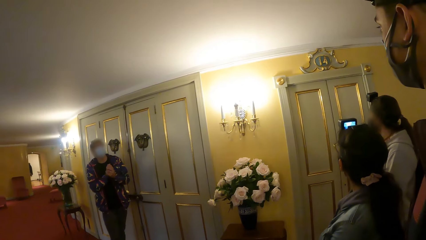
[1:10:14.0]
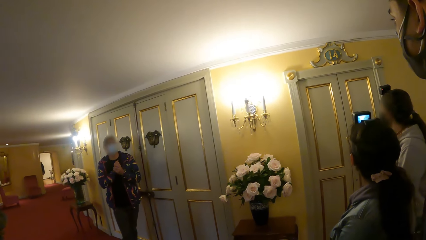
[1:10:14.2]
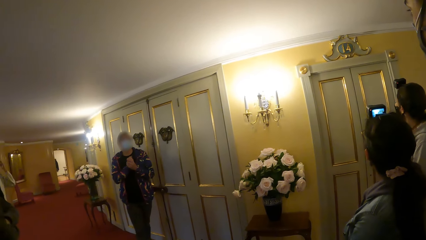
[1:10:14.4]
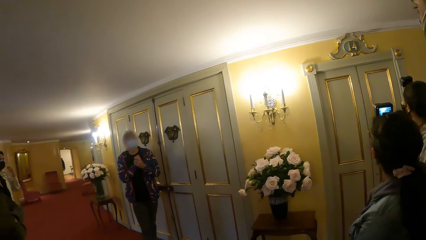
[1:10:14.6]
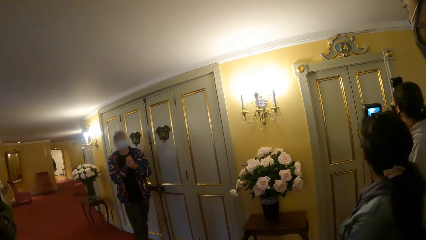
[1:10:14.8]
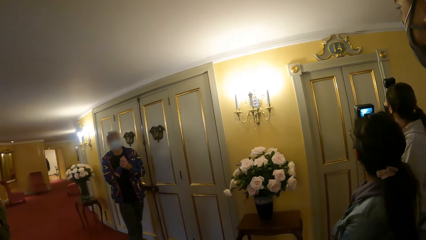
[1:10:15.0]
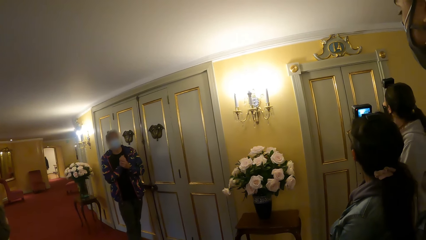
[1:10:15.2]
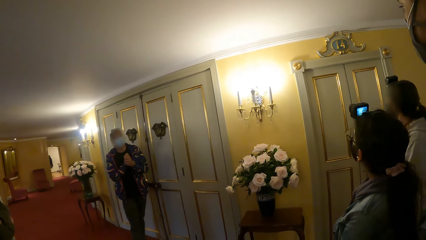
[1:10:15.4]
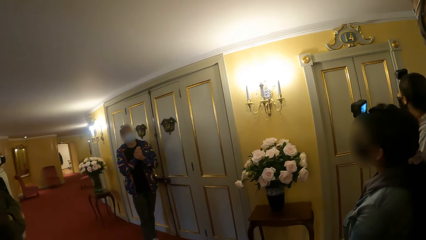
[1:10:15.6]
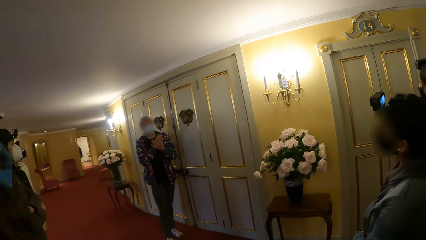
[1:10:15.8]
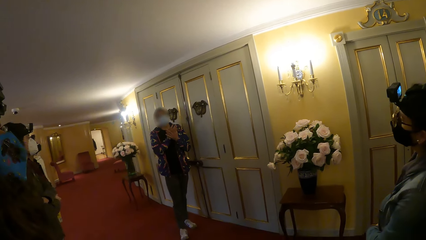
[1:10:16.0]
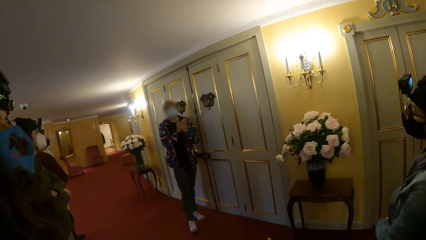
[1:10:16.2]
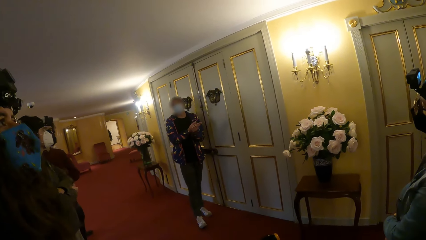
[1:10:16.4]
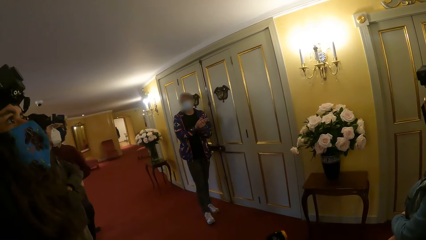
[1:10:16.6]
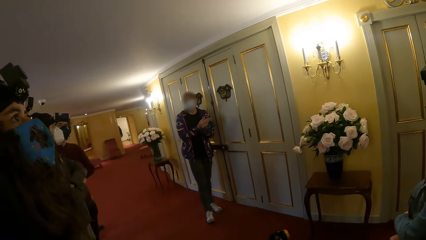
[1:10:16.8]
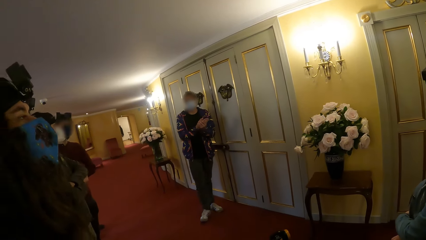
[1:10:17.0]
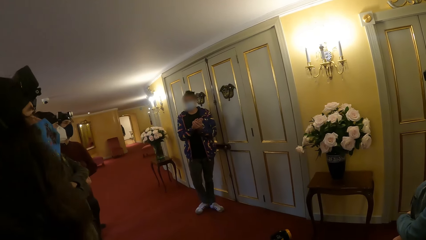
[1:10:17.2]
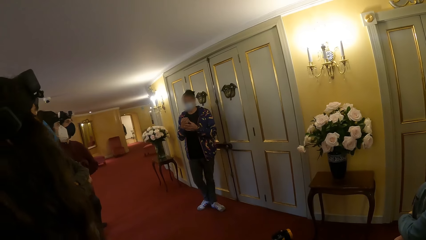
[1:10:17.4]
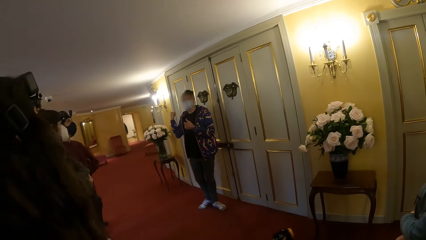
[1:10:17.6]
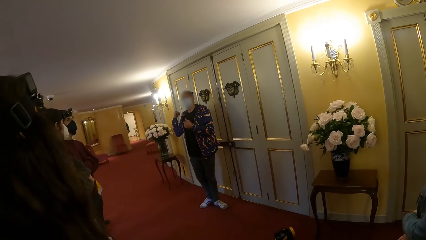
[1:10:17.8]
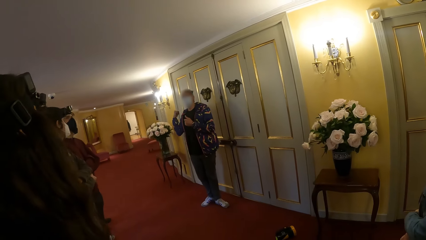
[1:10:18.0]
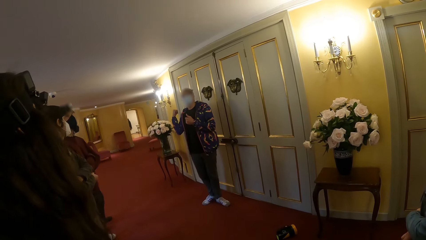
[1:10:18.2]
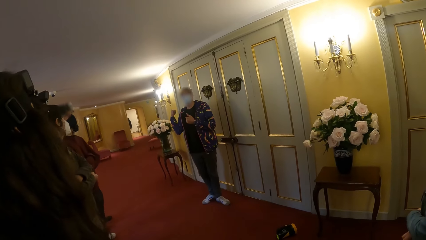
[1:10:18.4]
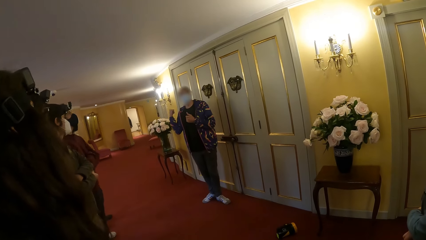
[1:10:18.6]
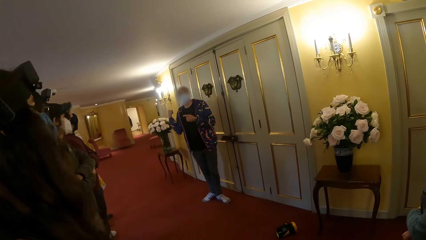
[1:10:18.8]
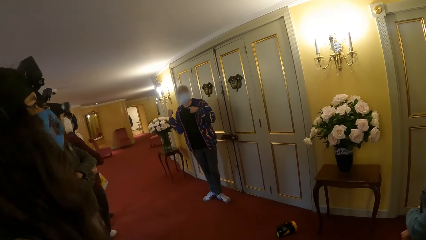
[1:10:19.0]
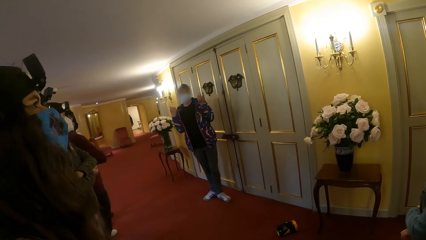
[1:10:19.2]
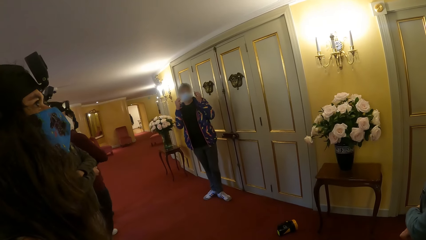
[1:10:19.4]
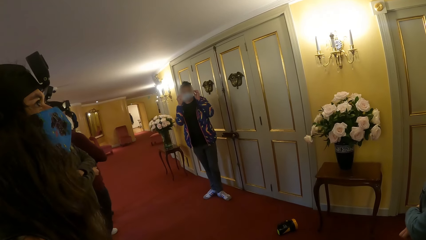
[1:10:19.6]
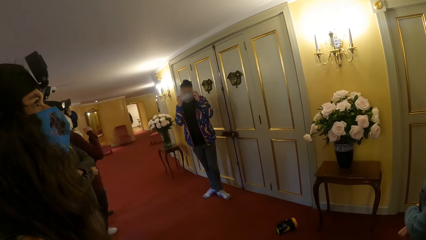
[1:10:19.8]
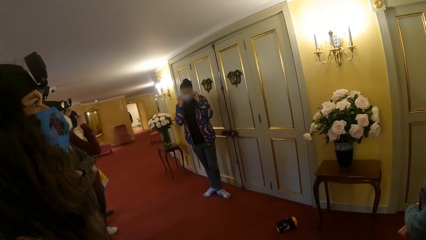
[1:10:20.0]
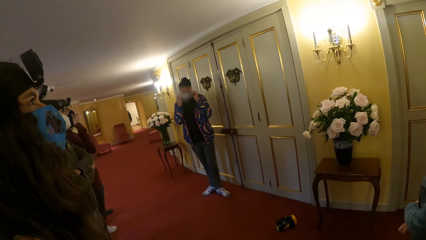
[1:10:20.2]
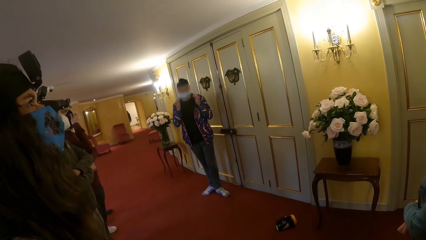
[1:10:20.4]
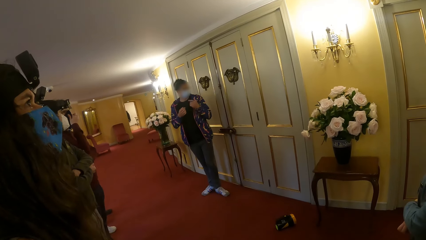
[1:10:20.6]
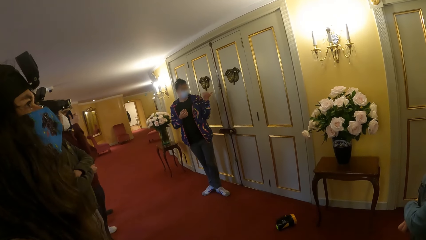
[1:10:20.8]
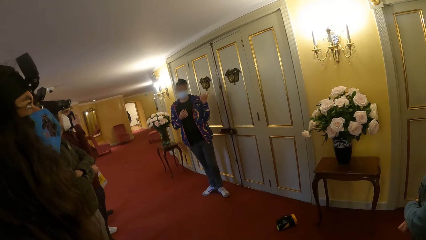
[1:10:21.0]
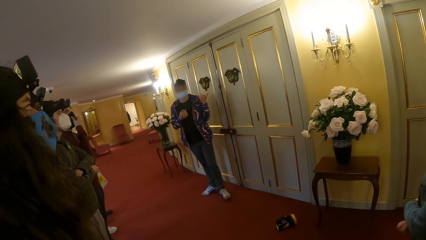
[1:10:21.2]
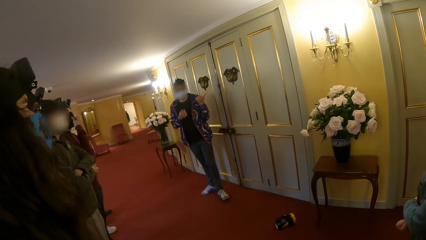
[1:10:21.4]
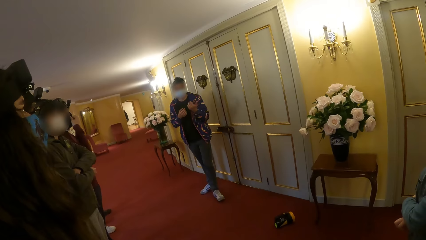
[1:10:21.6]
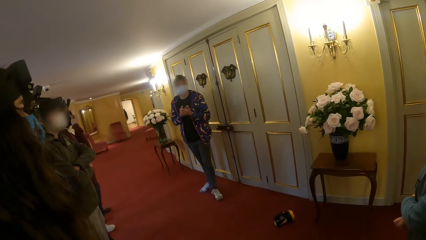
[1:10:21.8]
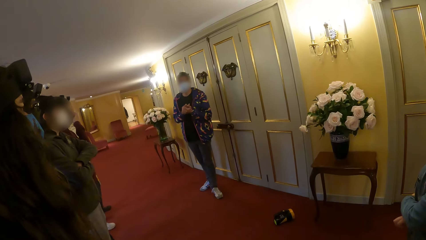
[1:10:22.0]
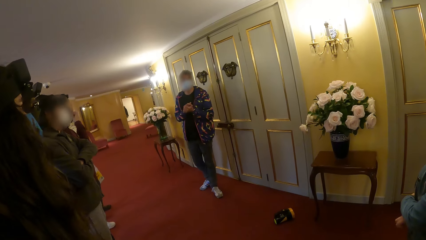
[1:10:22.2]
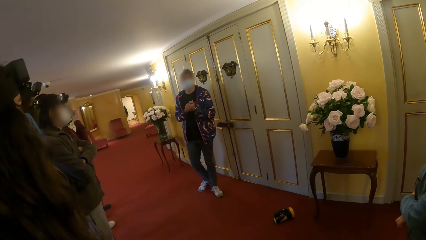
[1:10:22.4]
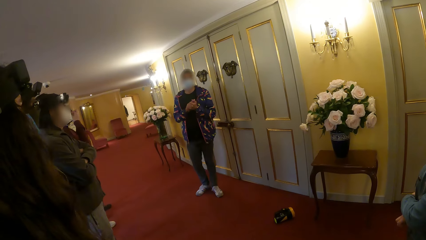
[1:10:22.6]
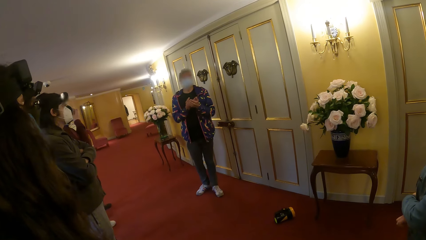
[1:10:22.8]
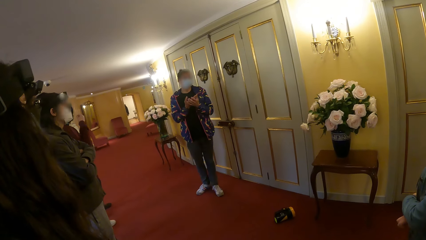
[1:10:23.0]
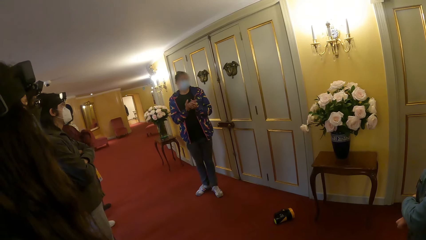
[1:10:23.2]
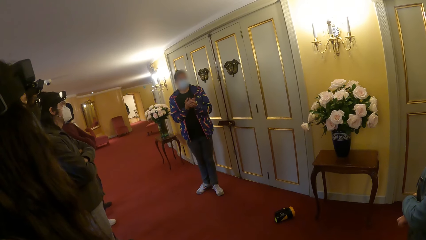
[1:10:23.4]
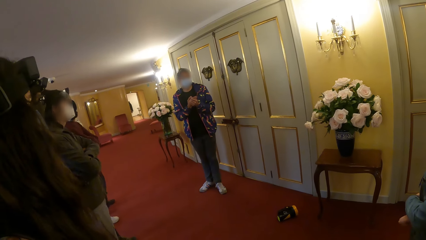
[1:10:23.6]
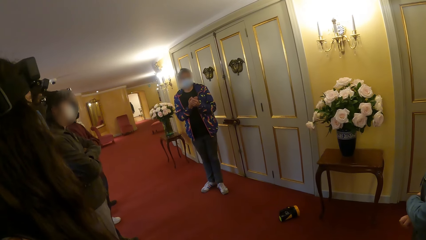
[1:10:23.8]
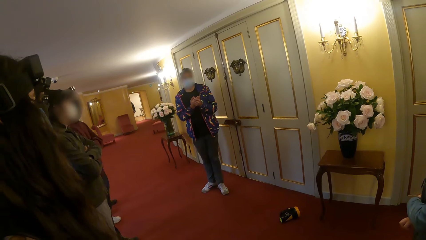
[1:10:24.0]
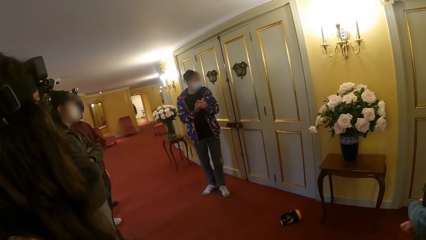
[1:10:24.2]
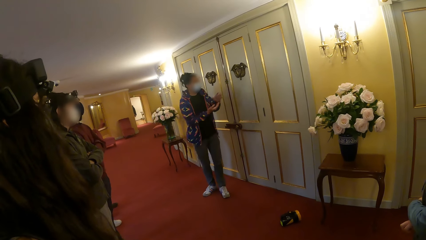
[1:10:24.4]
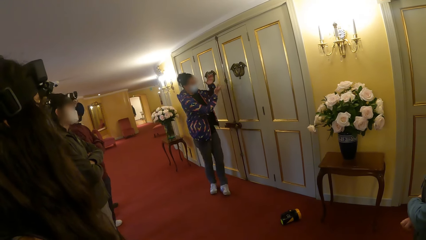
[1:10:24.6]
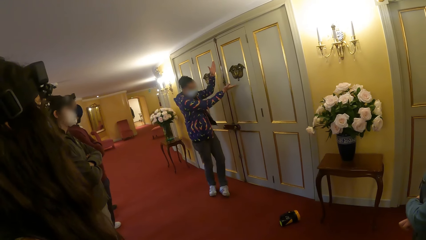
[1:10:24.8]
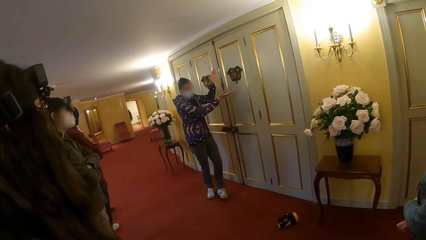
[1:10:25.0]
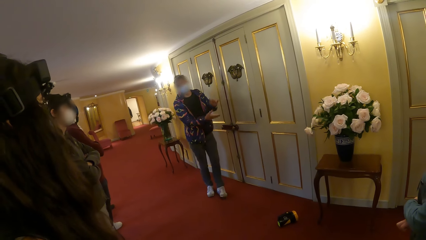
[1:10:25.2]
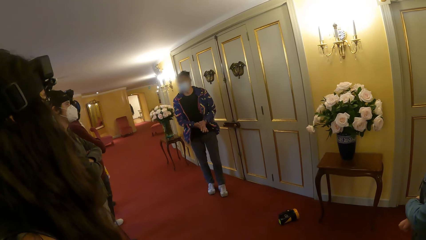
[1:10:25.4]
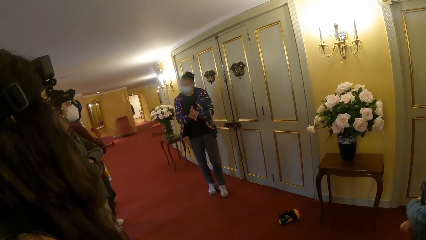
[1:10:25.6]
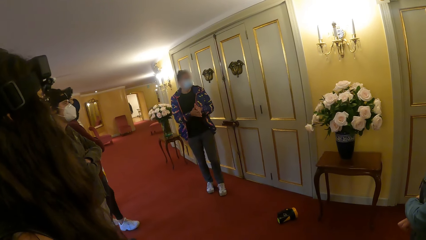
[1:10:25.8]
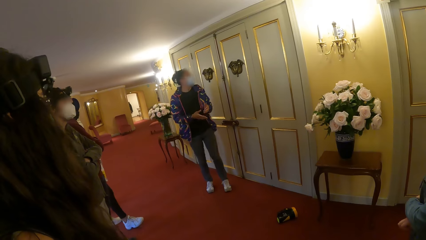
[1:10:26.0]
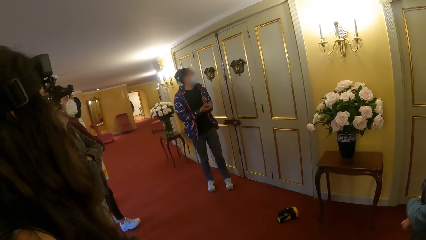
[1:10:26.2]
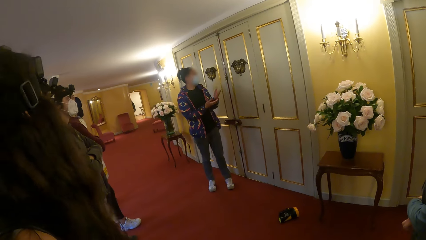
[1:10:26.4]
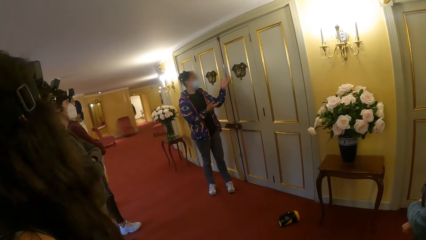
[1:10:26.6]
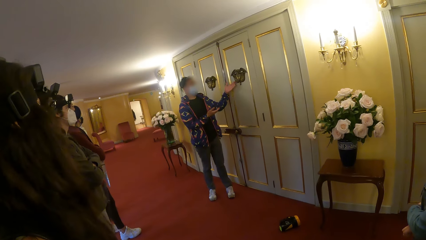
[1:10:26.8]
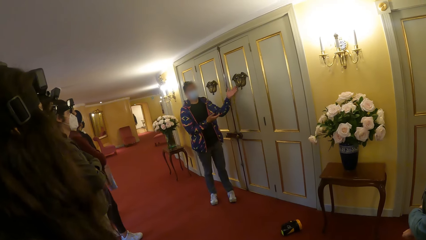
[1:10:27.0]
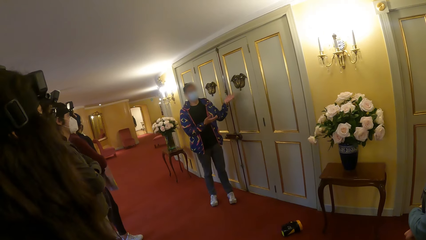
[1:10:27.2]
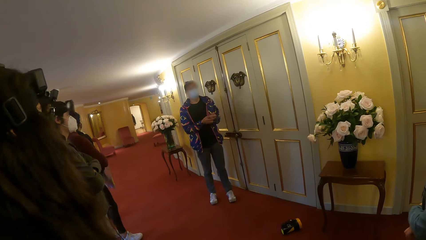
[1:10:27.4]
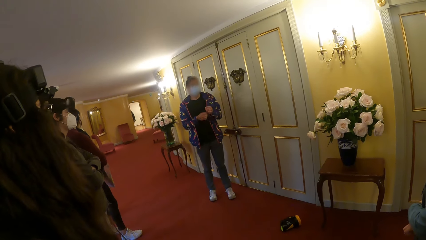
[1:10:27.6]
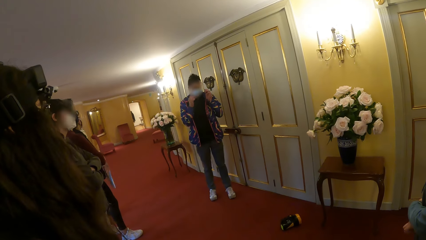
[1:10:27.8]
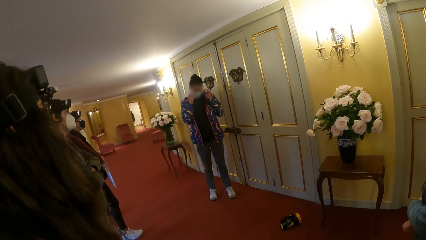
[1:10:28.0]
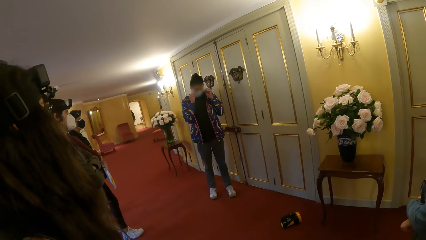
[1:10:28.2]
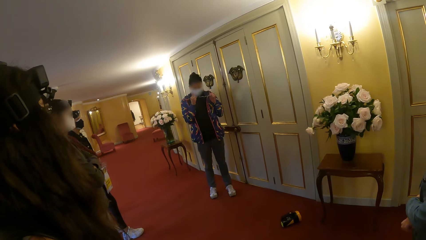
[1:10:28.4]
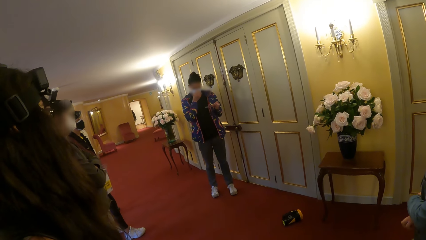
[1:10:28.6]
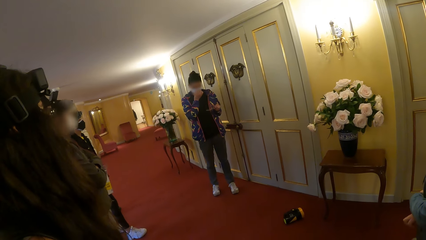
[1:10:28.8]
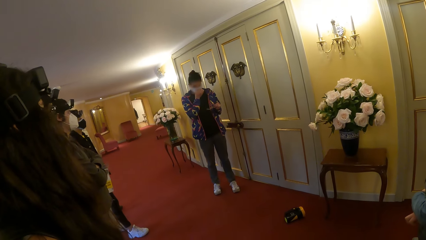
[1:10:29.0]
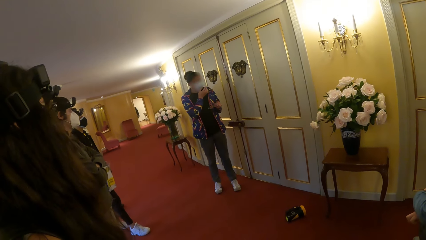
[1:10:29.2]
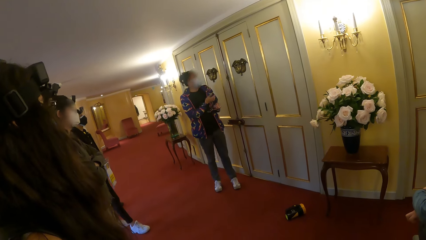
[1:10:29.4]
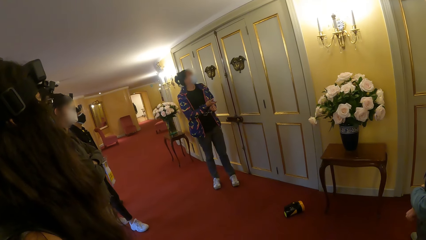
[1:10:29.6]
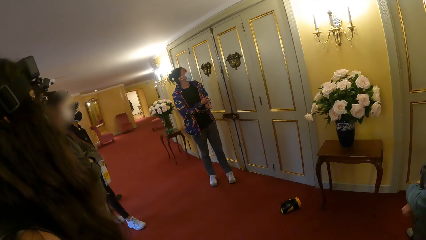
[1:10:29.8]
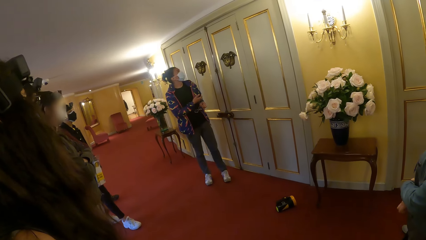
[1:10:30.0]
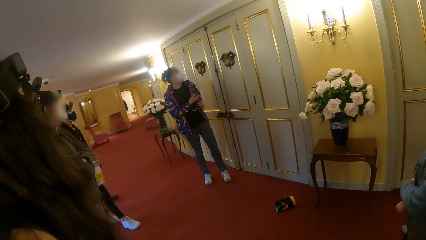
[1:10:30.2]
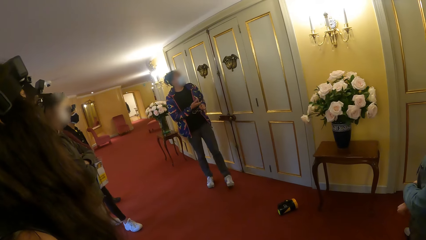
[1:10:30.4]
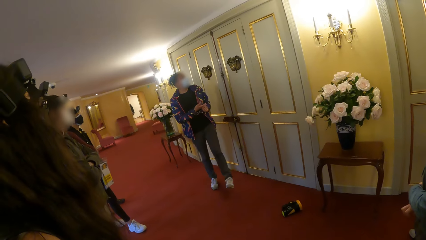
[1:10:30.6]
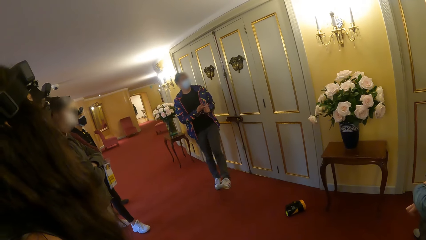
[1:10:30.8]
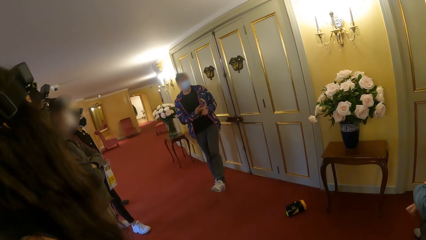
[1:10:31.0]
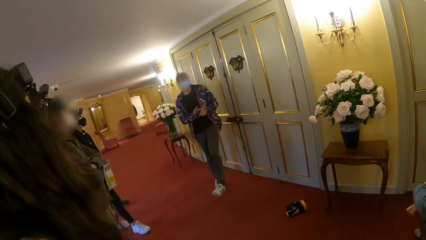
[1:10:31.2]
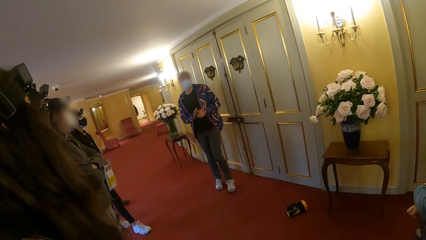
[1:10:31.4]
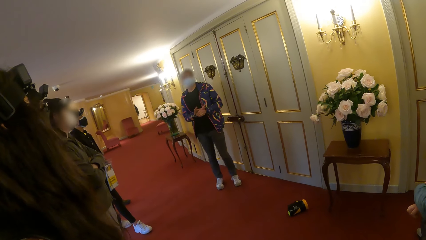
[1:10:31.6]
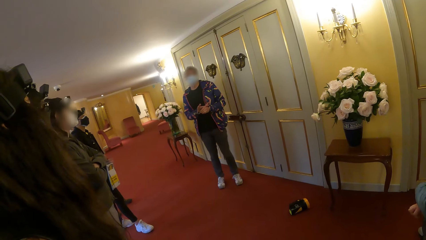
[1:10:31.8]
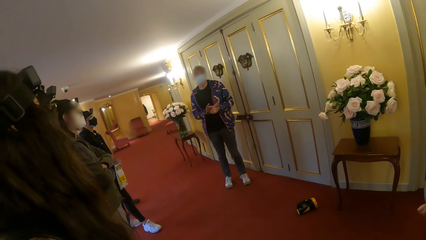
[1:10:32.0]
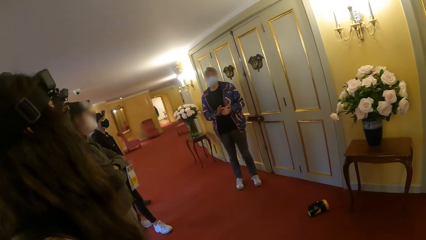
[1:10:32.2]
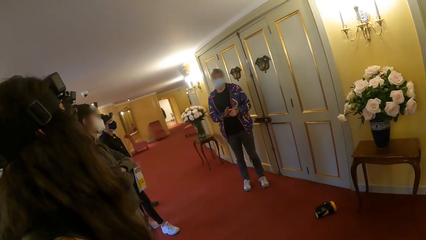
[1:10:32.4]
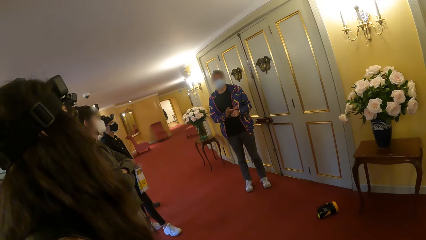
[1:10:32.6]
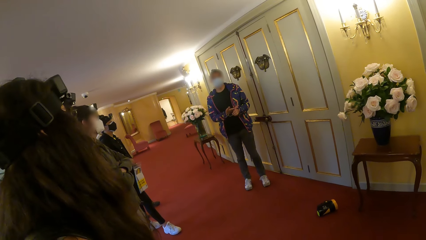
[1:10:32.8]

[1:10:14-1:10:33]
The man removes his eye glasses from his face with his left hand and cleans his eye with his right hand.
